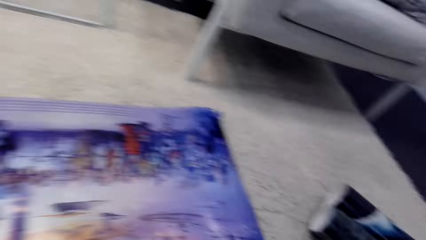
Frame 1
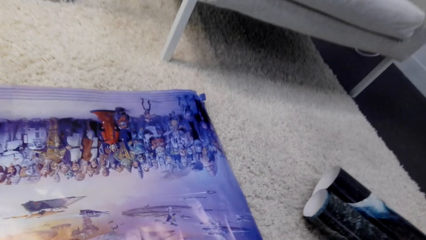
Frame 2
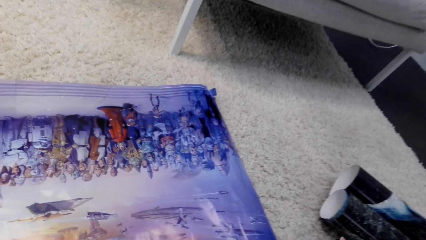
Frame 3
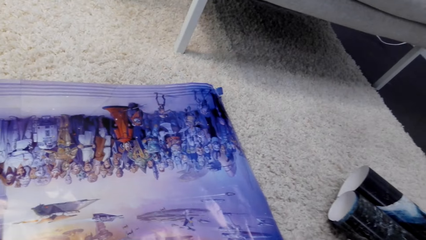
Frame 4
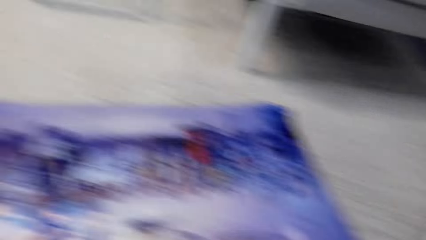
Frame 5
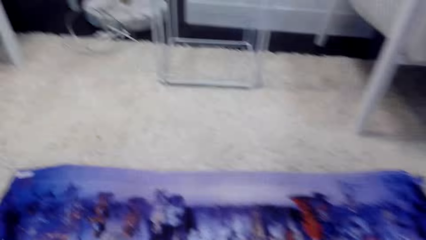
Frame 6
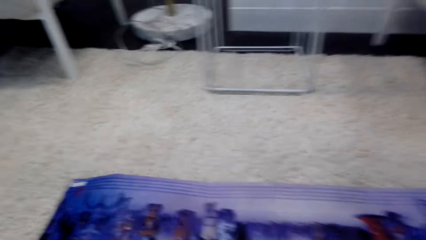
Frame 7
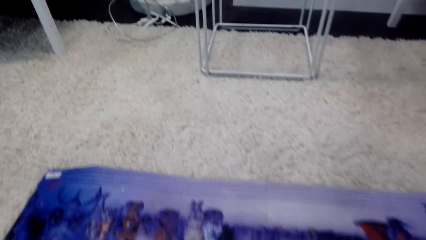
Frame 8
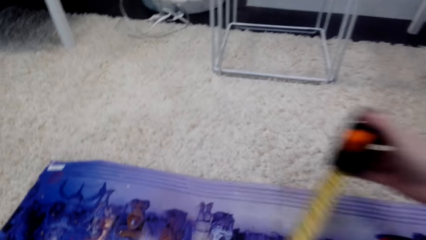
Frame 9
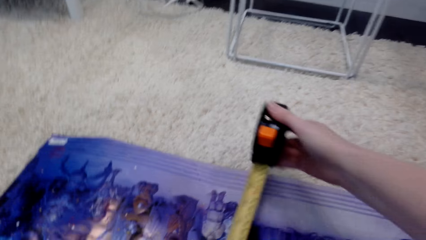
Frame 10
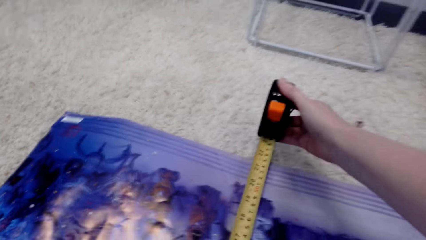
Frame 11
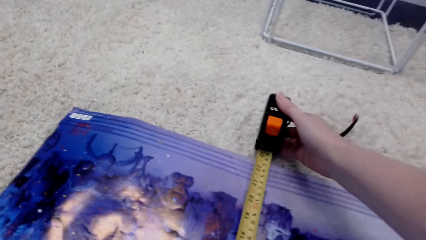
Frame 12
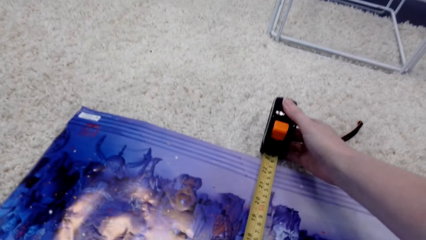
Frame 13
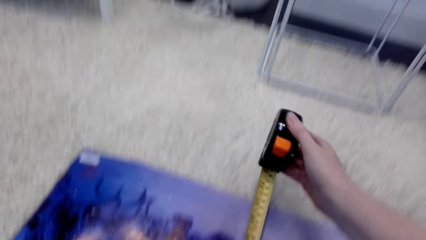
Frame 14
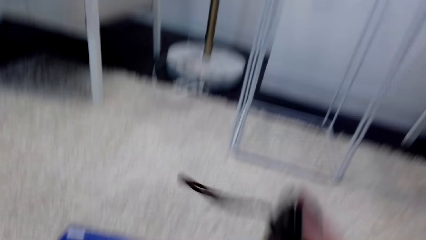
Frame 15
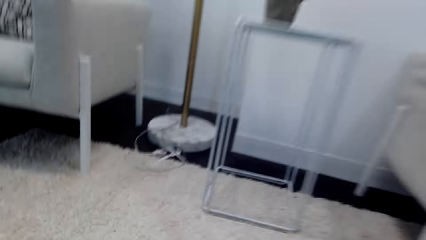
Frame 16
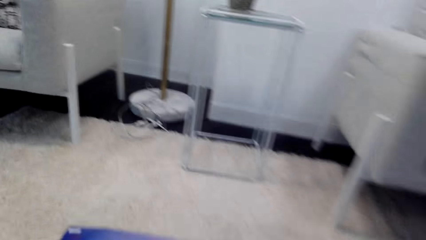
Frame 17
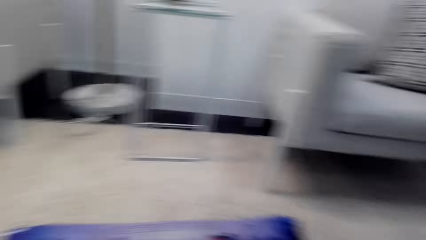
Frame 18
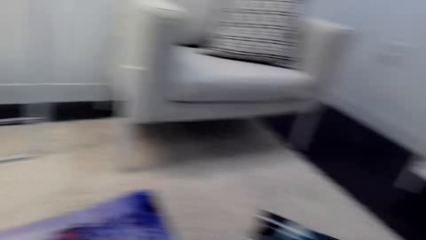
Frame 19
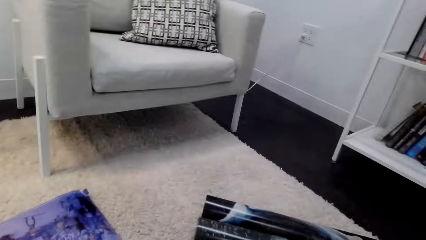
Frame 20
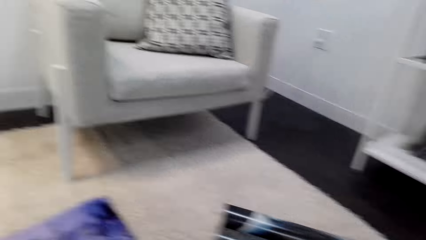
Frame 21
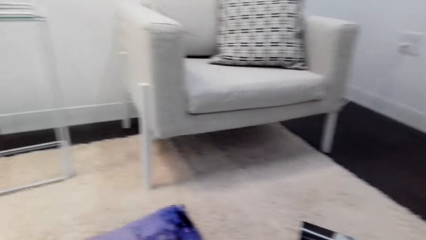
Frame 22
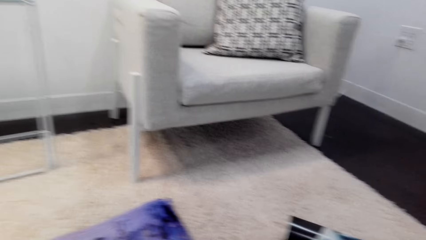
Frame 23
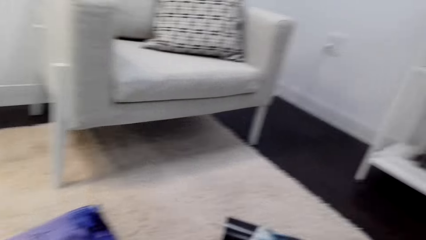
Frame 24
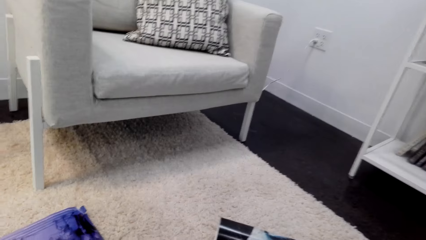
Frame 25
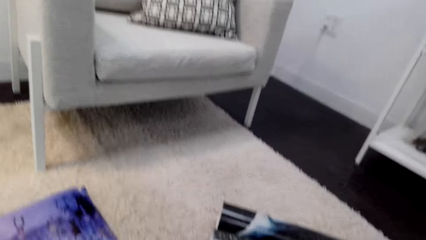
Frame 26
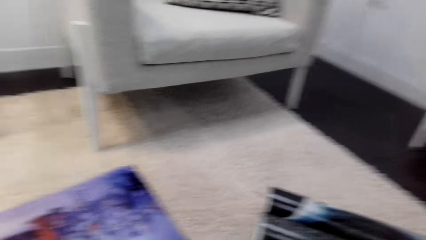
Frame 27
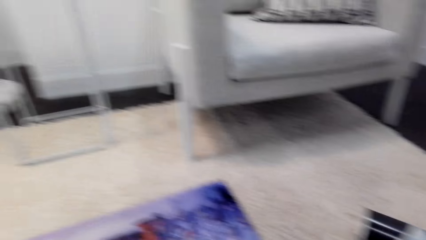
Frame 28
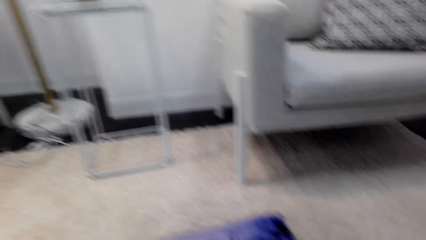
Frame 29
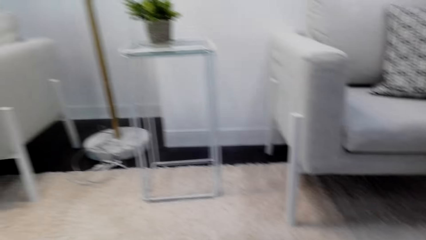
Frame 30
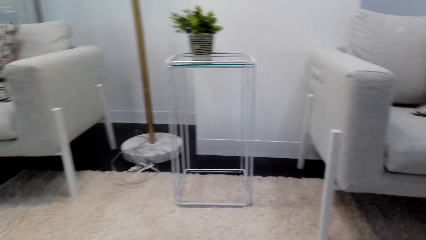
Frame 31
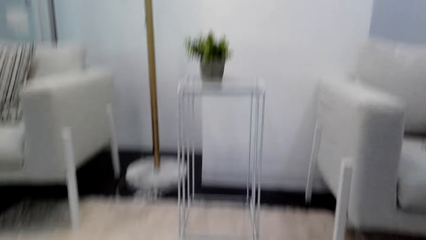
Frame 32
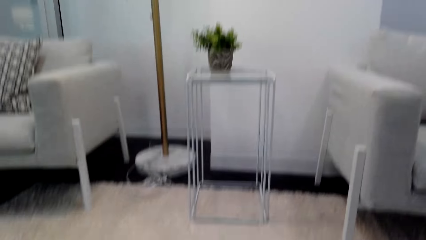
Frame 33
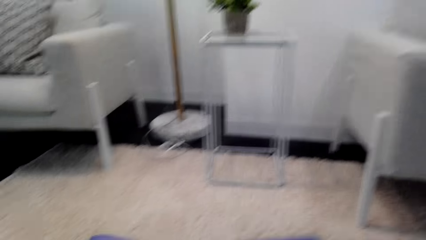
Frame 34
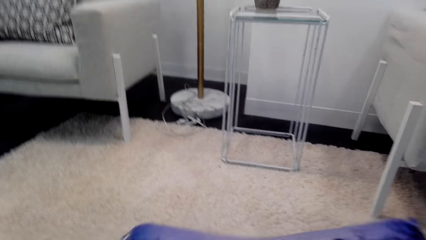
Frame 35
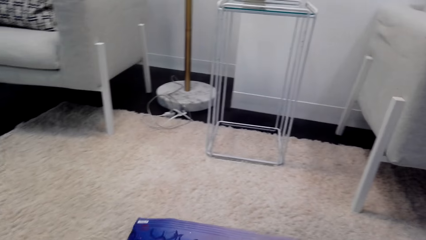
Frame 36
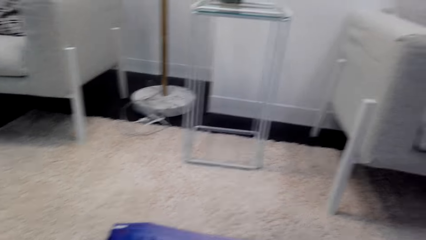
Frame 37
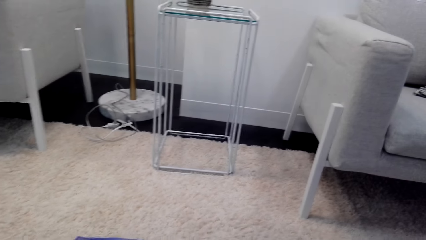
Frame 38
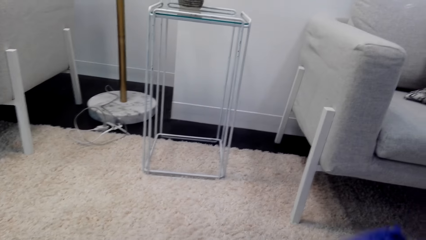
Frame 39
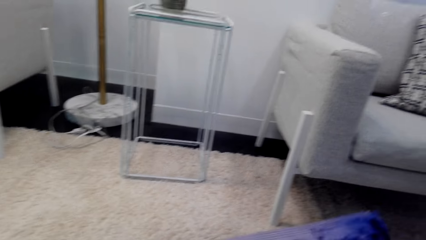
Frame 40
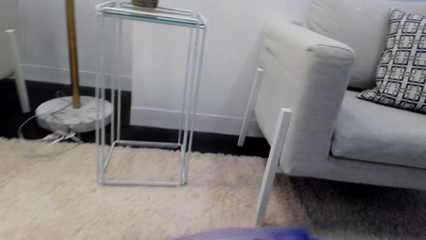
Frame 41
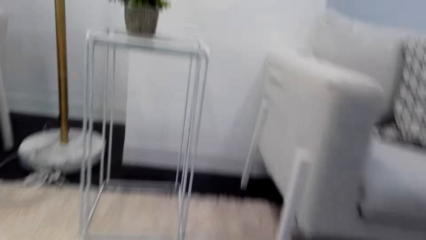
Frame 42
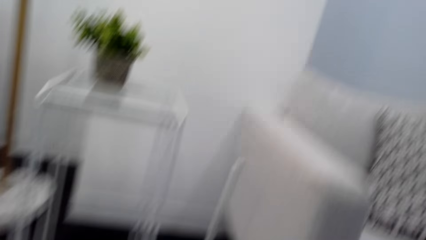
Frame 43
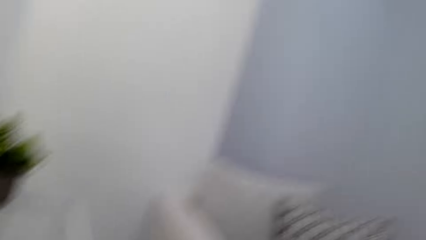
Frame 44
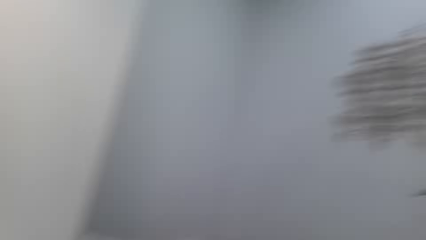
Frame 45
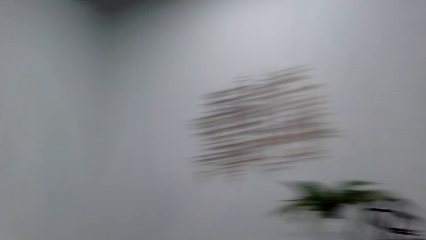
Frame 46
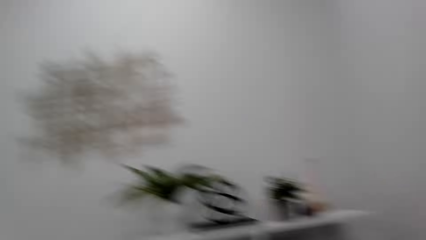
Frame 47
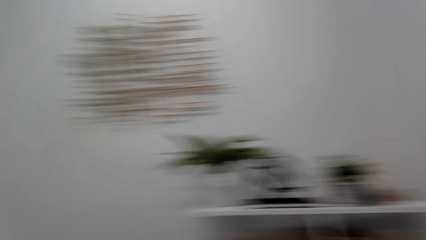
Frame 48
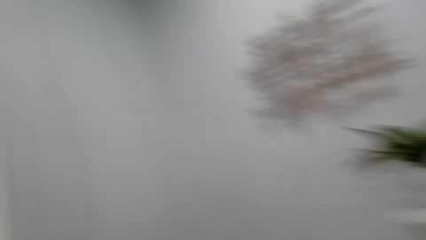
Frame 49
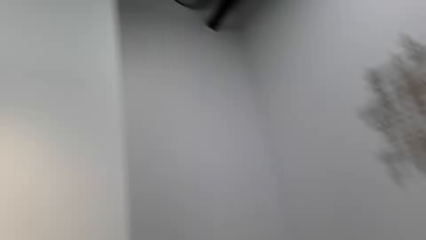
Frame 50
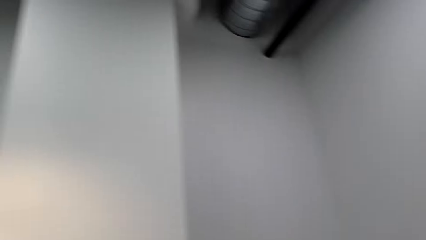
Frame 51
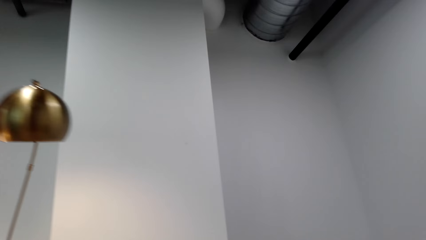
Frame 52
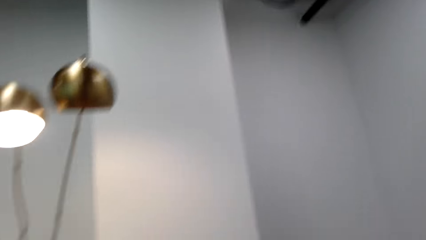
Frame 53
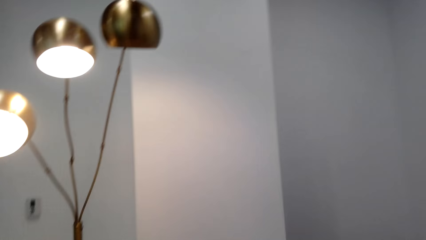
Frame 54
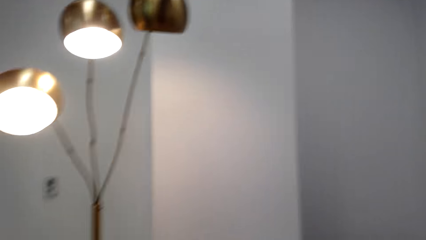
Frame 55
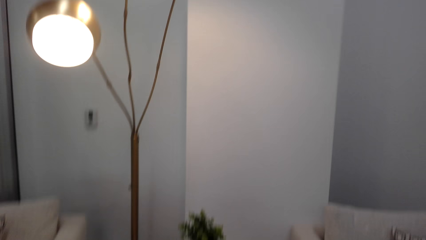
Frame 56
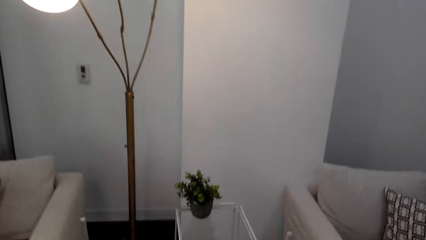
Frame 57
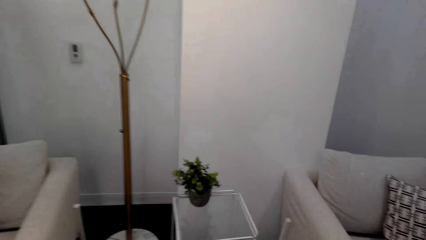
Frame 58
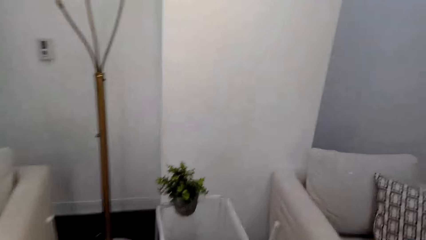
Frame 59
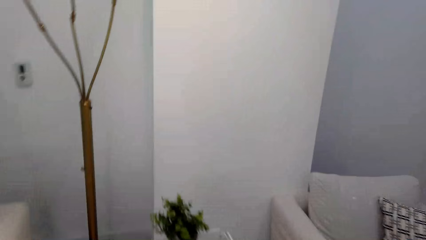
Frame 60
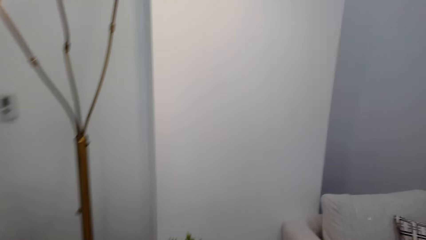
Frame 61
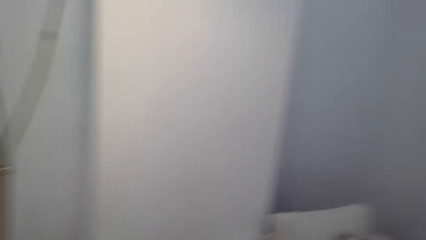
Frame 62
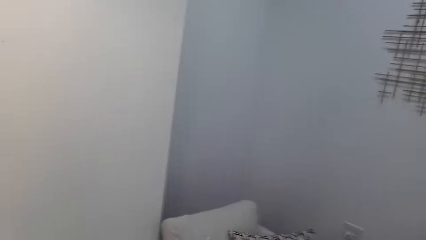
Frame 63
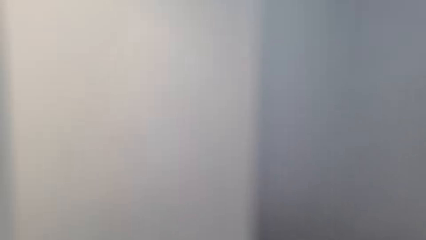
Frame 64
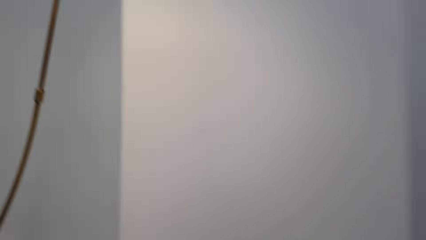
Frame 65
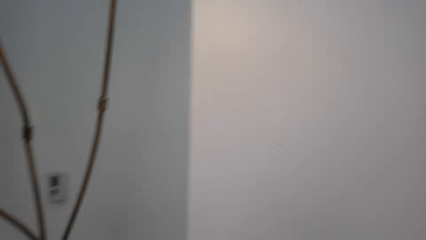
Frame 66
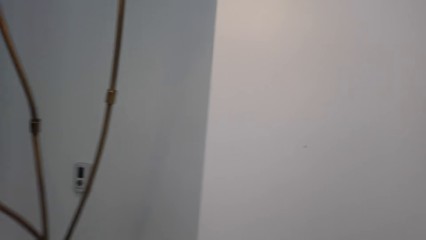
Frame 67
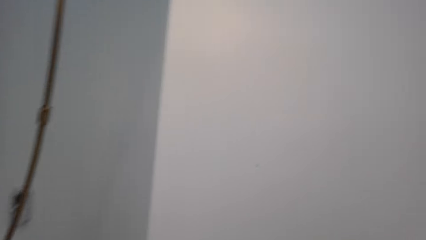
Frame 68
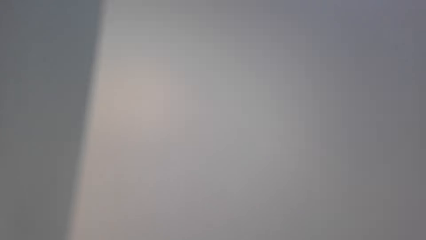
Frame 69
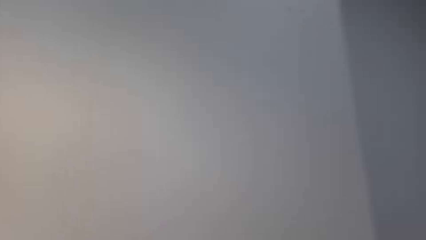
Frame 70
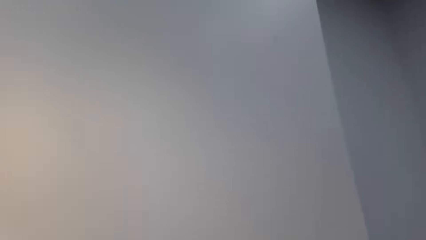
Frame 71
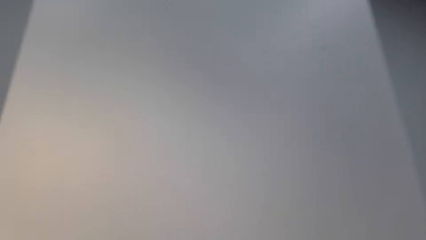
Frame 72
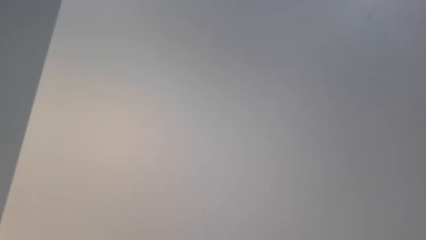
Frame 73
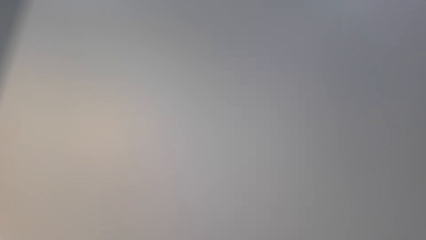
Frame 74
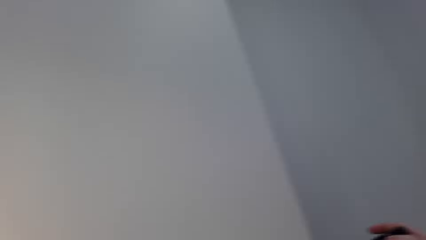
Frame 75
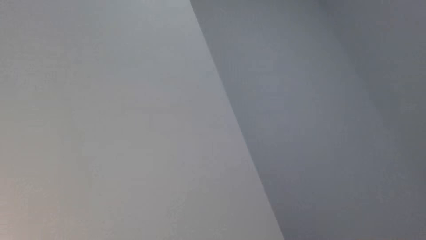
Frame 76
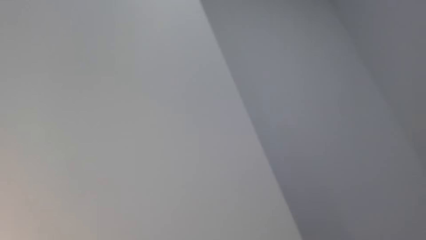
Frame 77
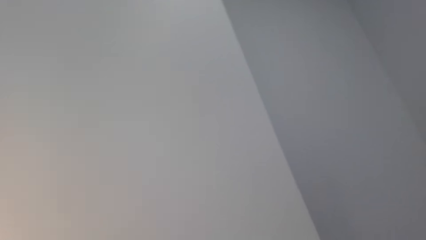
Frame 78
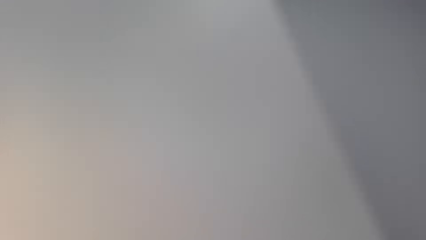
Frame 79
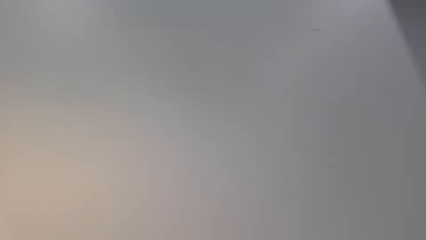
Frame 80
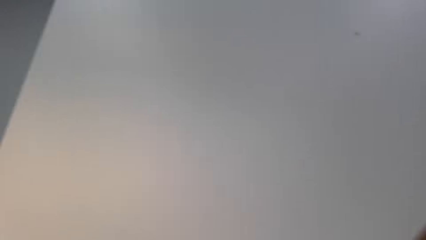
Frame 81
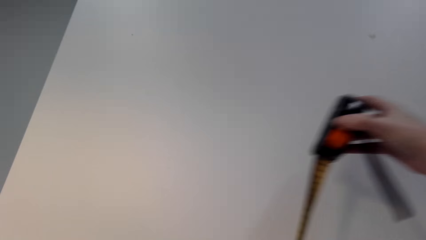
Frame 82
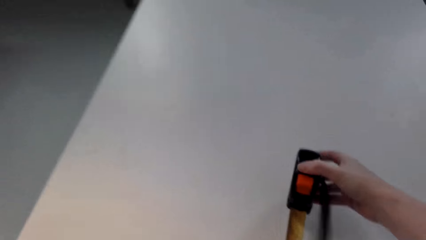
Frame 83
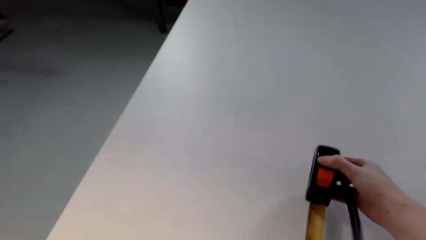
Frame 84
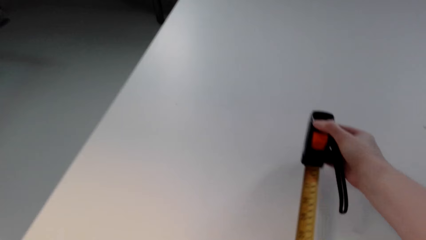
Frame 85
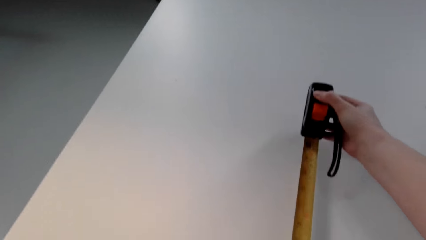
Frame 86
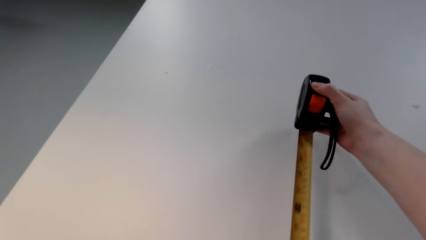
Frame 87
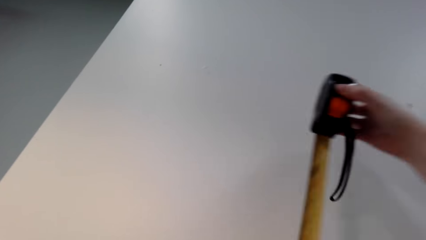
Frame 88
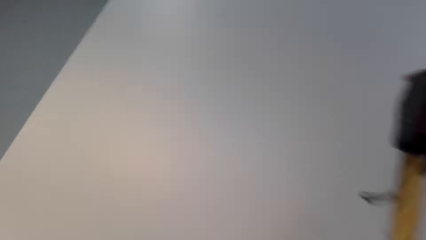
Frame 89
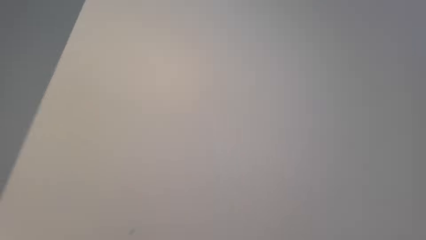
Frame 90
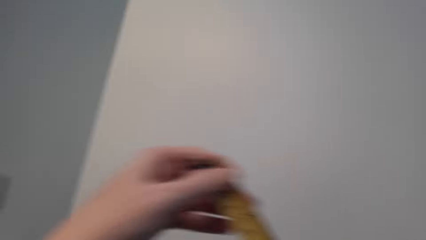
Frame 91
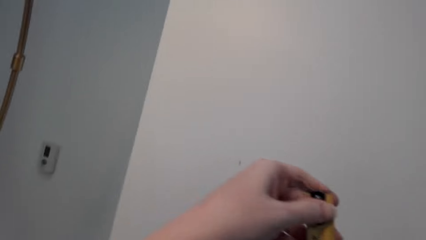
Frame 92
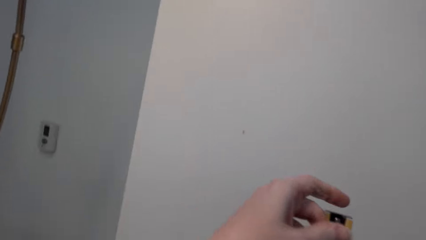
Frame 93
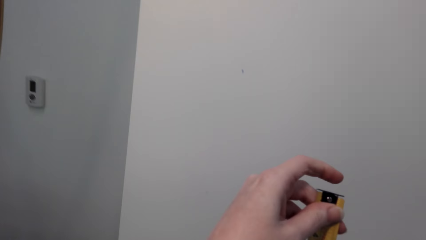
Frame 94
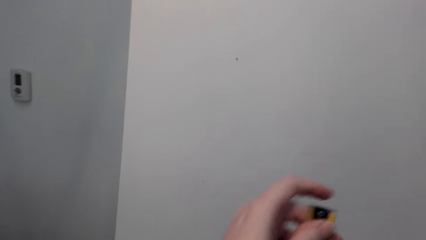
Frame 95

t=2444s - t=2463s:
The camera wearer measures the poster with a tape measure. They put the tape measure on the floor. They pick up the poster. They move around the room. They measure the wall with the tape measure.
